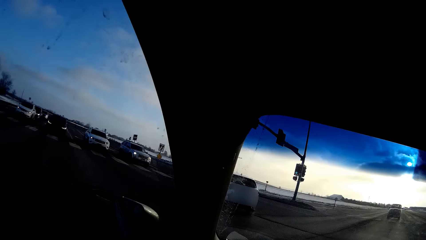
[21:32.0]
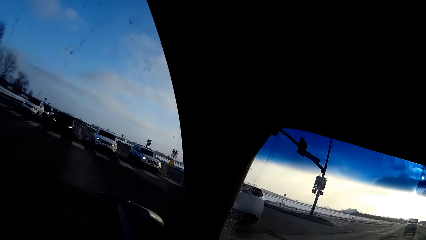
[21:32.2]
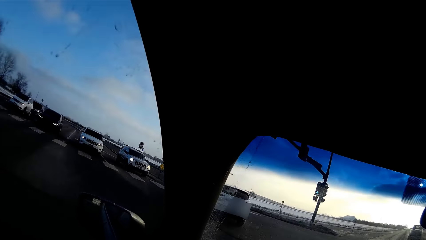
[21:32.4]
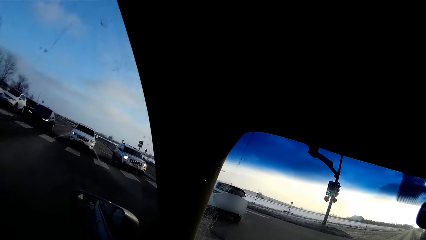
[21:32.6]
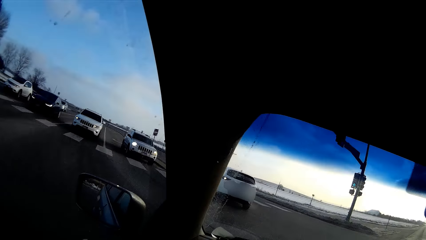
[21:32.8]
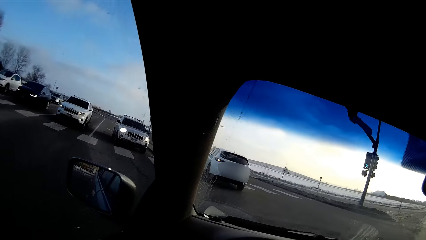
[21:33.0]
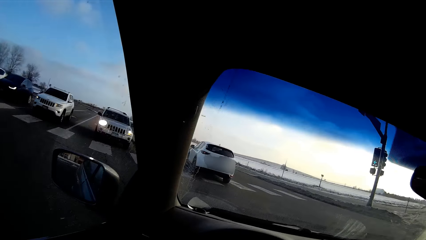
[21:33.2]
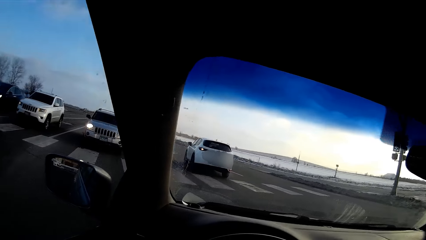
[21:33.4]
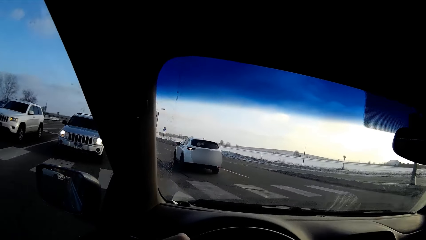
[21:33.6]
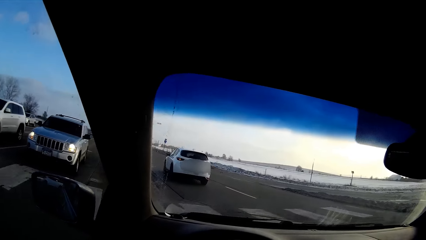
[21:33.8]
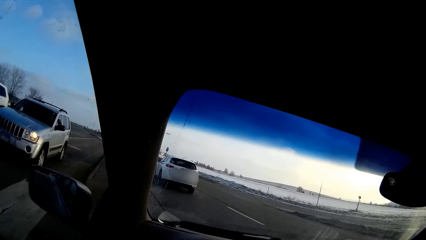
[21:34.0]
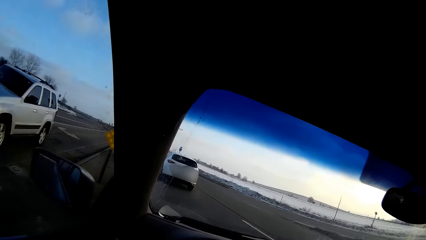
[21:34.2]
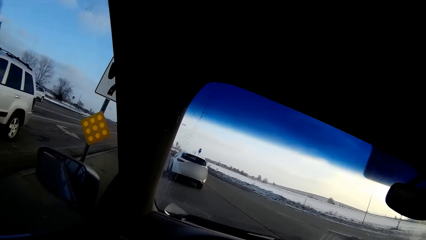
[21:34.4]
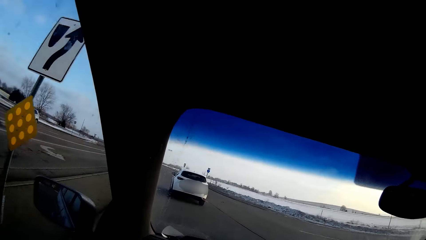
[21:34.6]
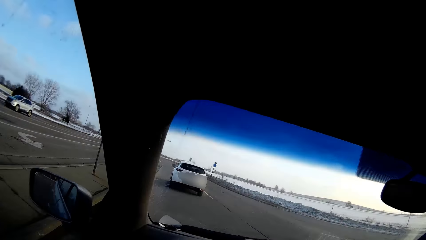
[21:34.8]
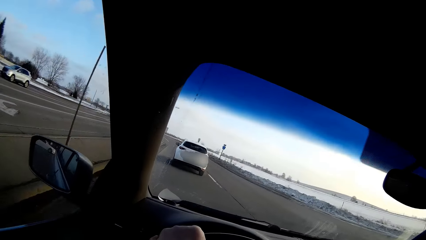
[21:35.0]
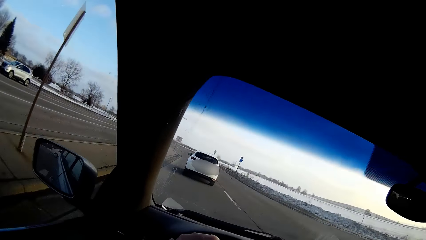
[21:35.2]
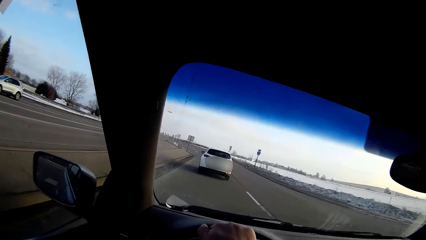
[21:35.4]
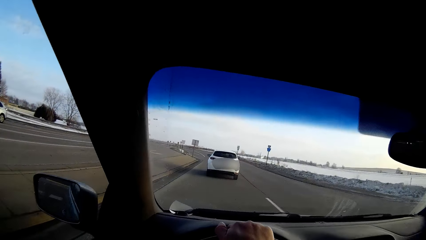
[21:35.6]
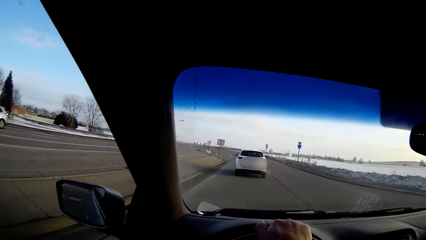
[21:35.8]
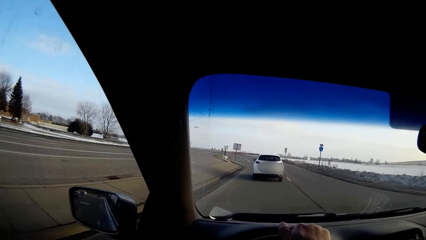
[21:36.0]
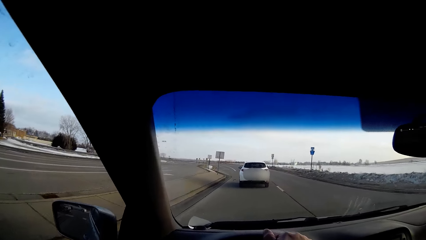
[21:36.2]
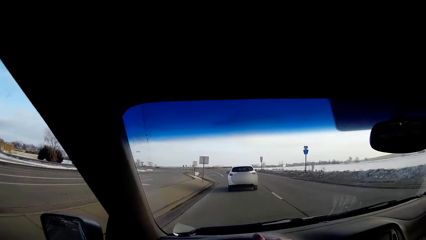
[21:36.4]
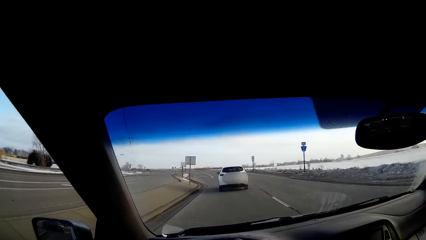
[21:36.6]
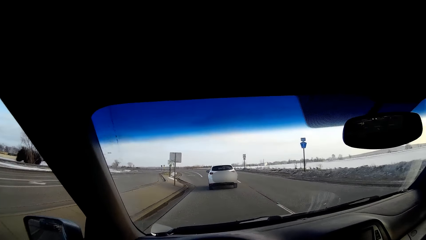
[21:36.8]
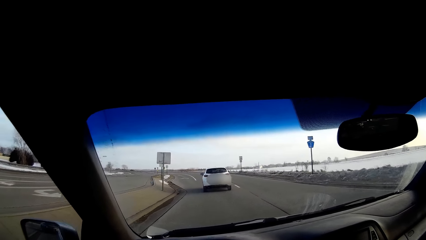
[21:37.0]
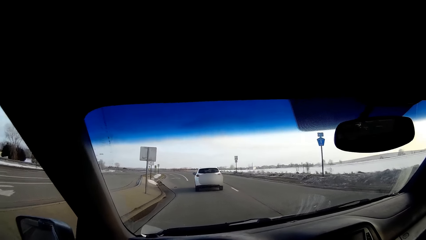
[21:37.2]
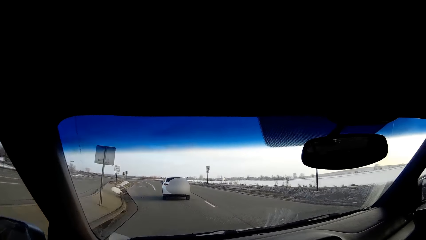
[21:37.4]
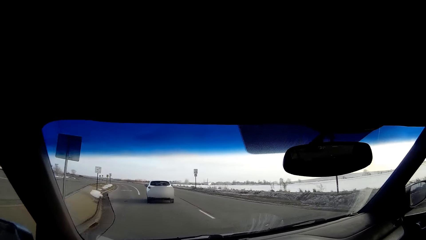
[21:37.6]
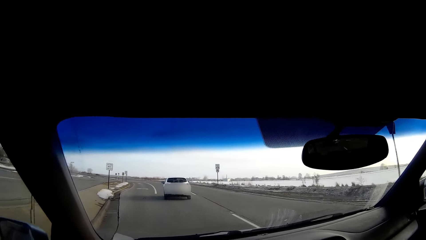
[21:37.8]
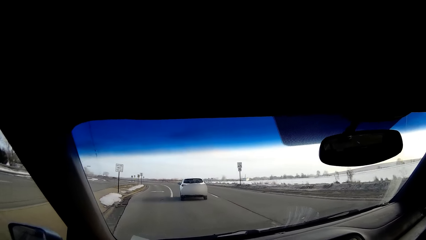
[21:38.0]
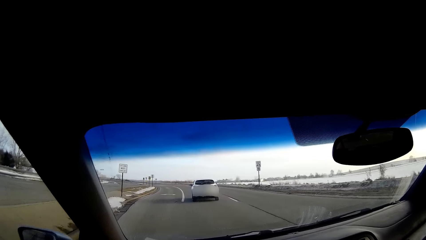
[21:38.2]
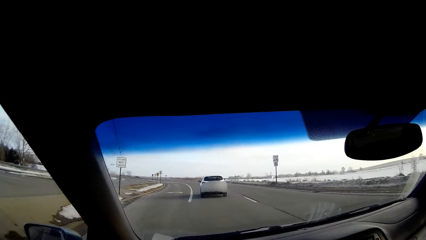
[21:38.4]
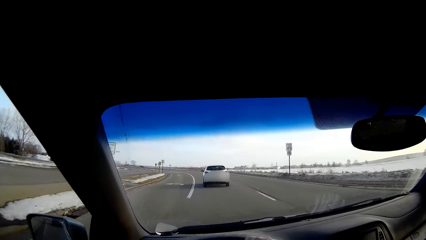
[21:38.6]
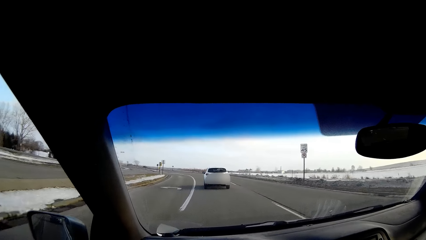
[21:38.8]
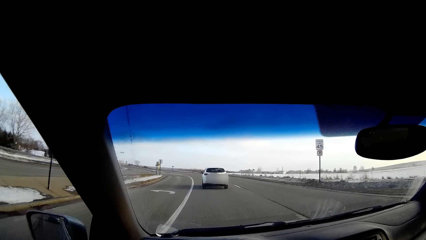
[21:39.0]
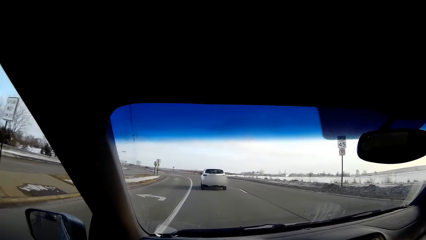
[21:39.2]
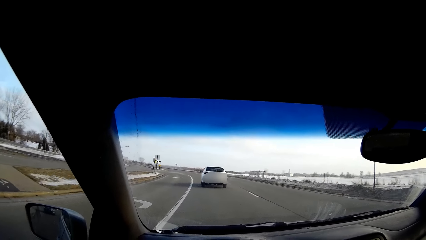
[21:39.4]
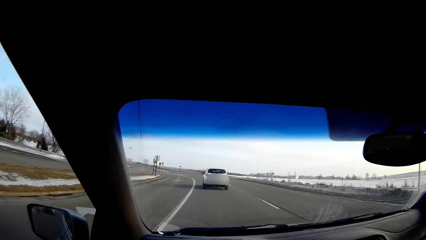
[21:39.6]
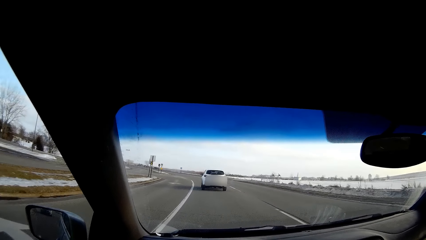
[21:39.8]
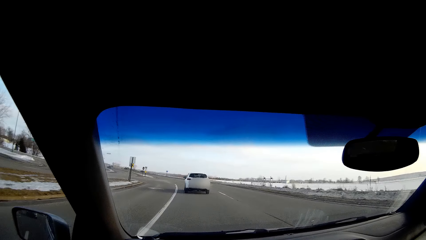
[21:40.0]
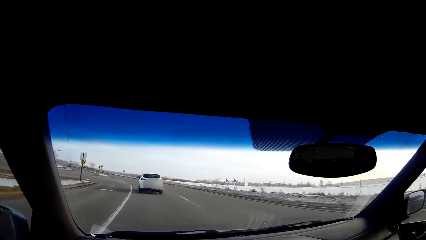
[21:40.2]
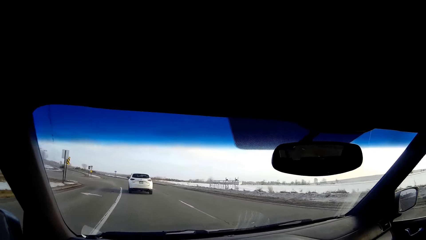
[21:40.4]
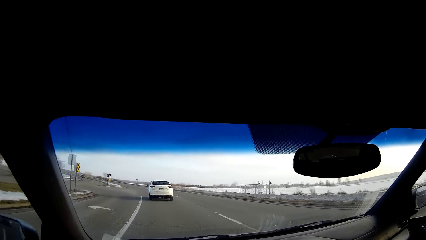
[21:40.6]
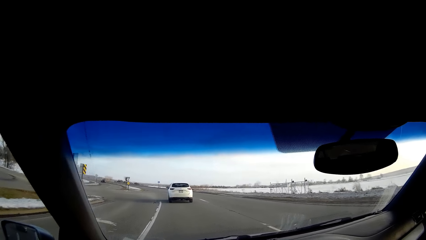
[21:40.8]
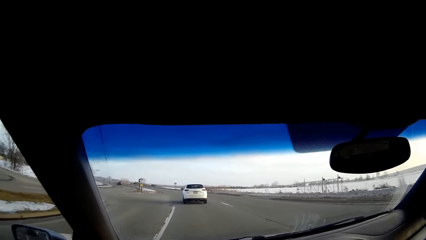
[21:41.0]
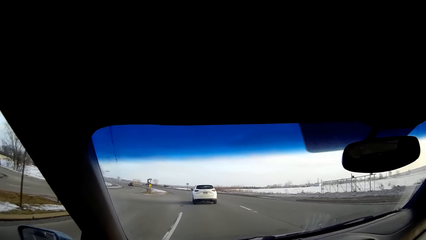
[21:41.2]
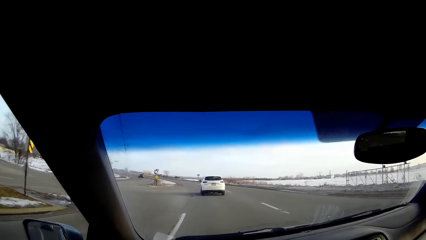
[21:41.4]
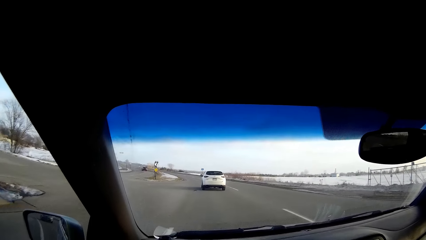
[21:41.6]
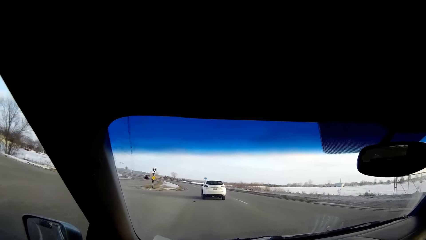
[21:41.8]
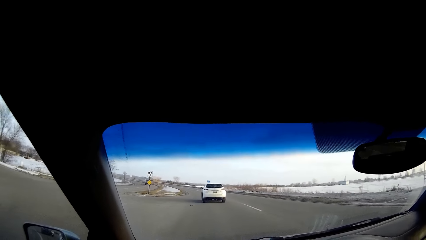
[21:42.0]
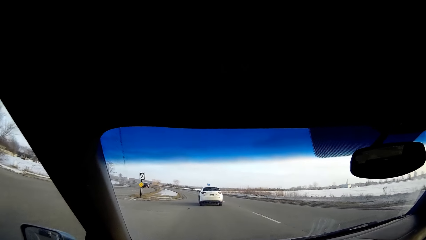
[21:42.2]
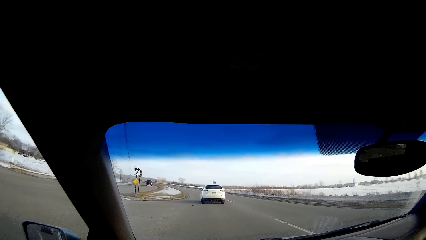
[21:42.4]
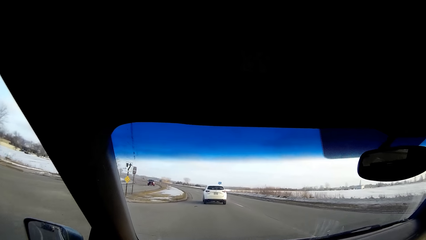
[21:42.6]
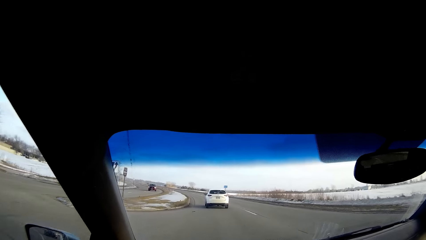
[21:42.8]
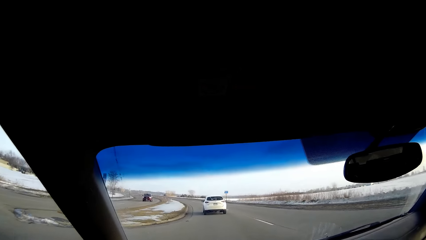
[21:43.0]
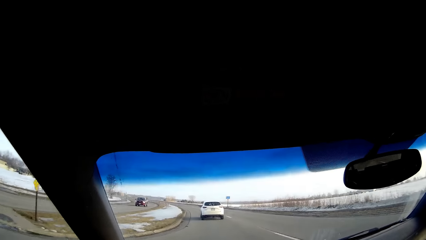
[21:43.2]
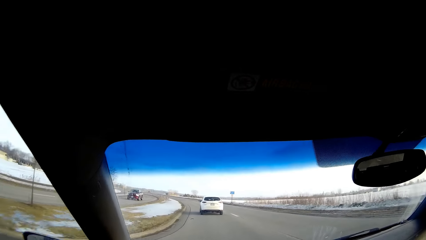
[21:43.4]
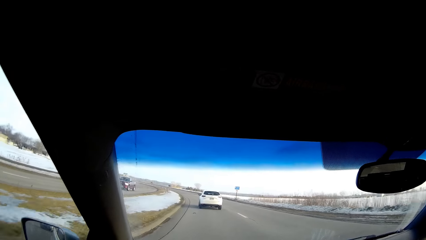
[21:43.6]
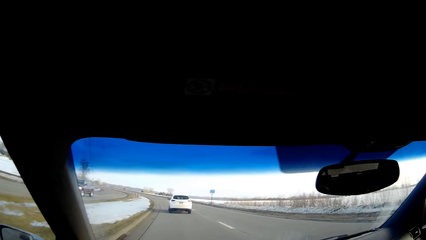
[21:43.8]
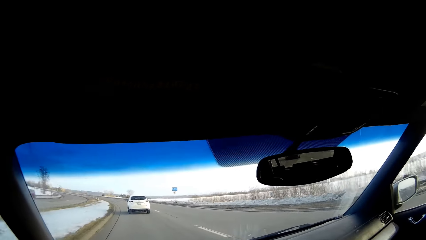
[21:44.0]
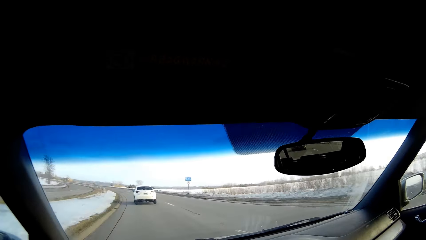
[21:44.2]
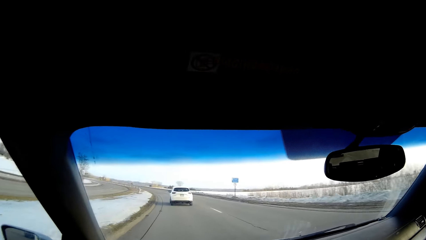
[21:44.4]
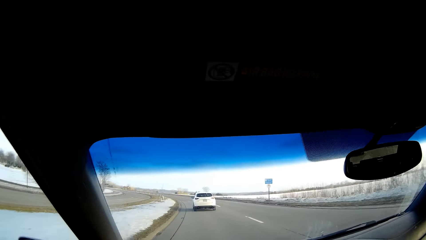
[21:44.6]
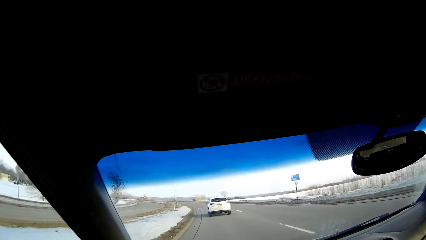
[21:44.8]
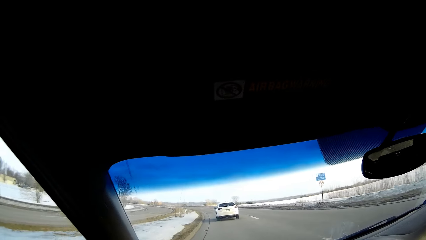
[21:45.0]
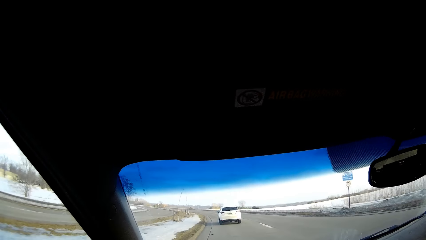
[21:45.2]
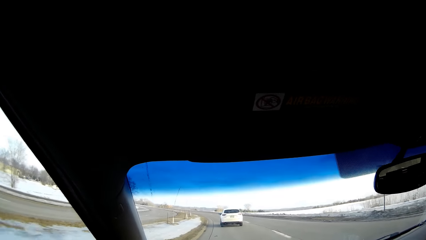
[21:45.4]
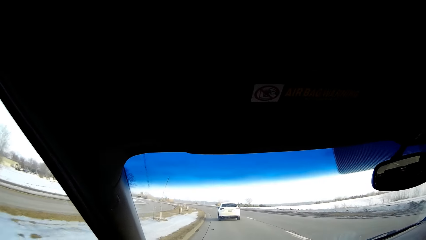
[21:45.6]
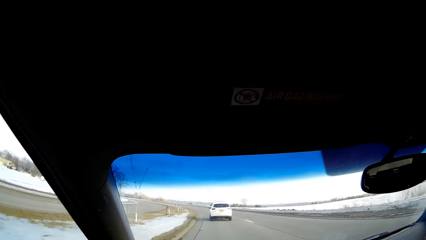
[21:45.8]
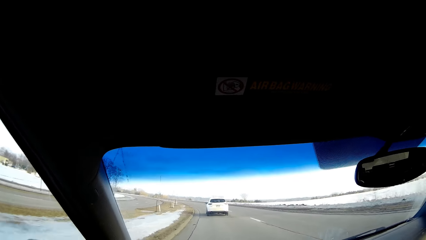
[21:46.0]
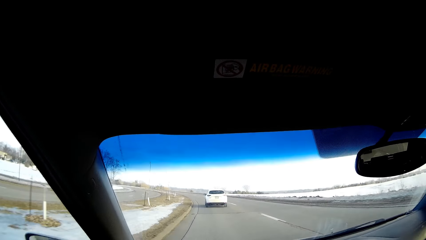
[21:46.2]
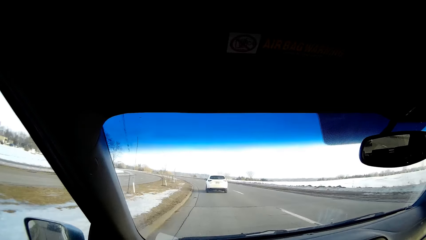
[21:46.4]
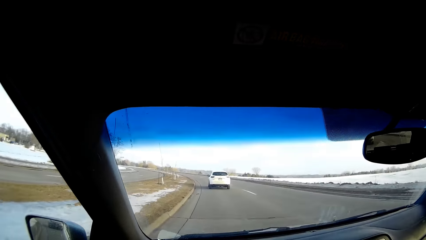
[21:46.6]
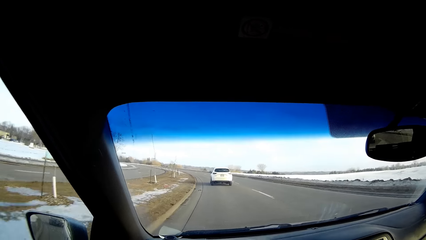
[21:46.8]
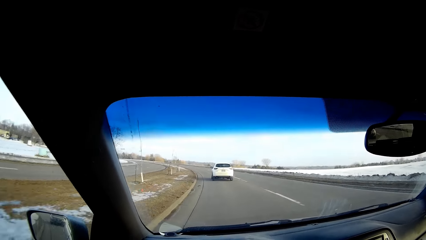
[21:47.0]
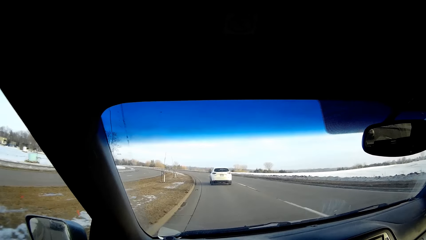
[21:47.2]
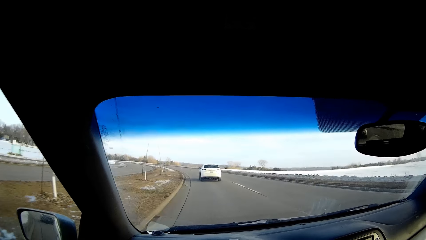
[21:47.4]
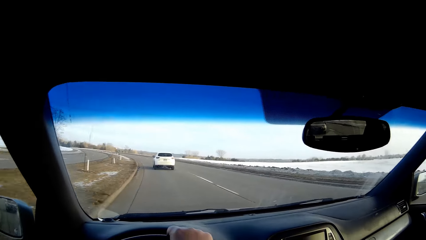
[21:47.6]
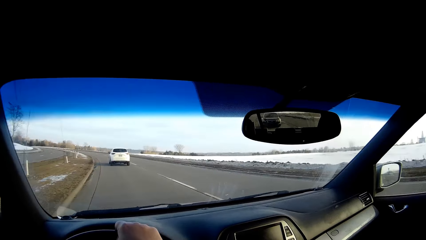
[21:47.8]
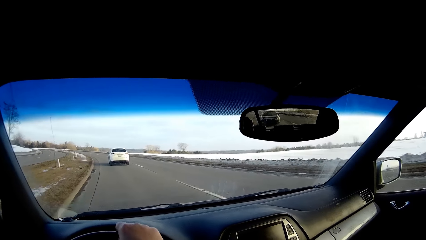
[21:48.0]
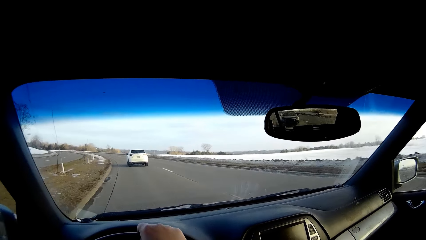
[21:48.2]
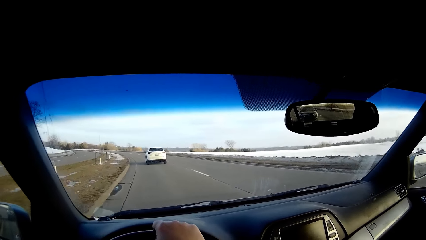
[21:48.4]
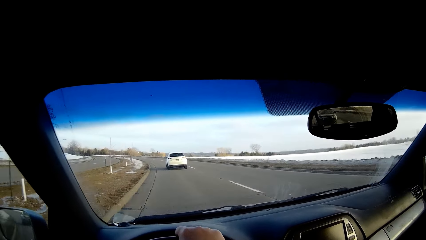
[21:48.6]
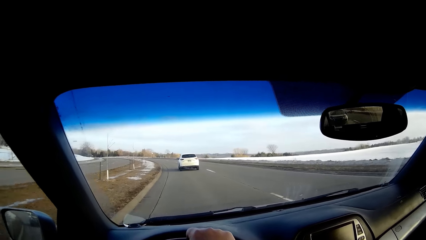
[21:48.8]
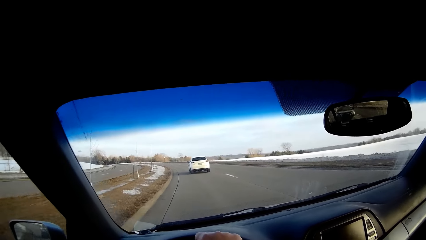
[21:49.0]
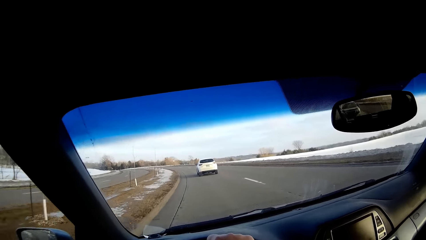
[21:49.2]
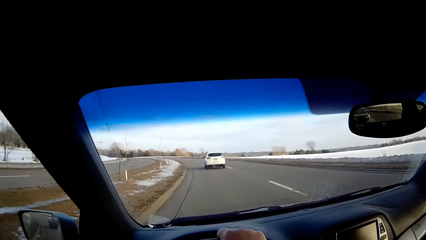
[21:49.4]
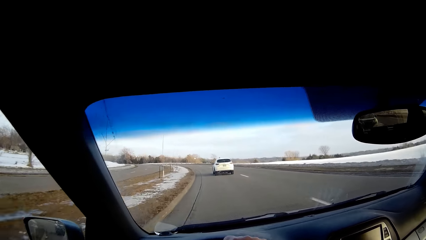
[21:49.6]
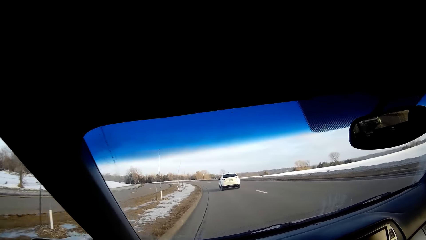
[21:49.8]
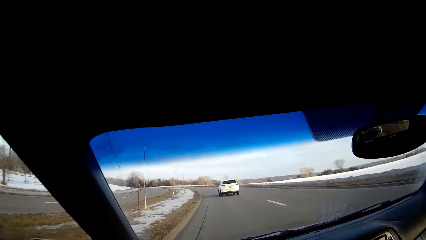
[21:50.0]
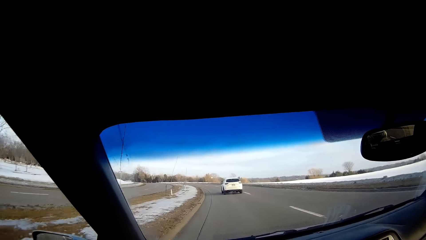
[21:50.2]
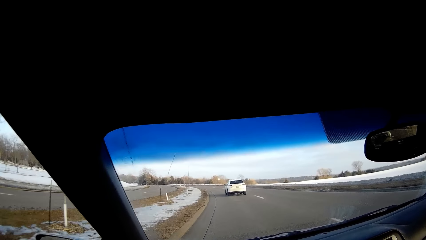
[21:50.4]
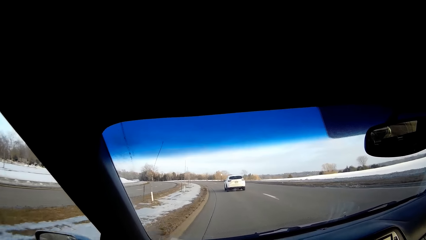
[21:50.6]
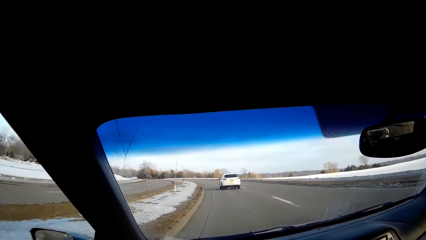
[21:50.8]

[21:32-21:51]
The camera wearer turns around. They drive on the road. They look around. They drive on the road.
